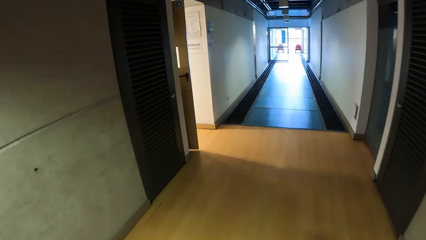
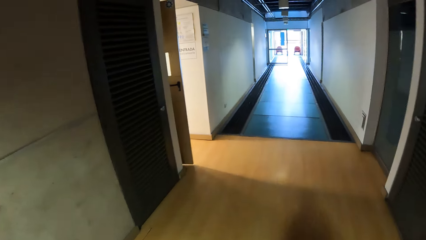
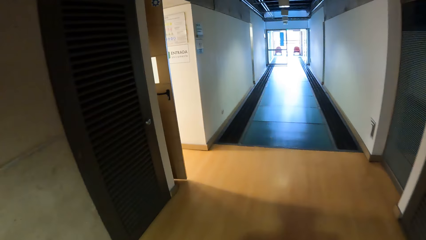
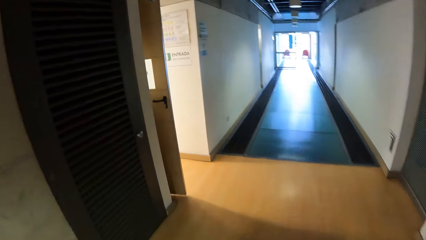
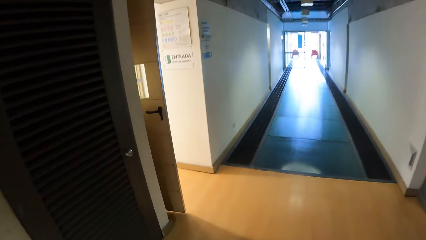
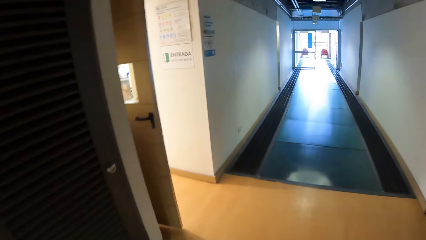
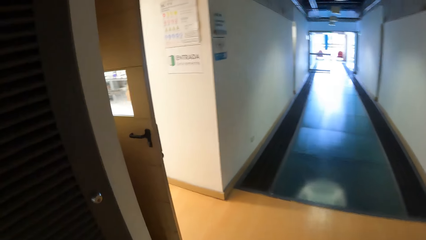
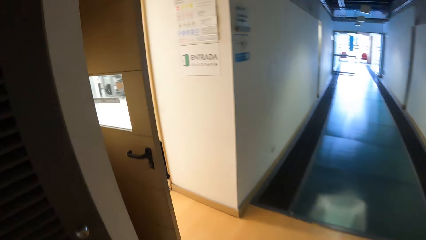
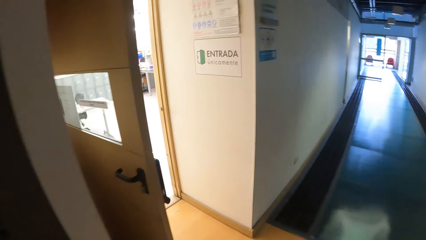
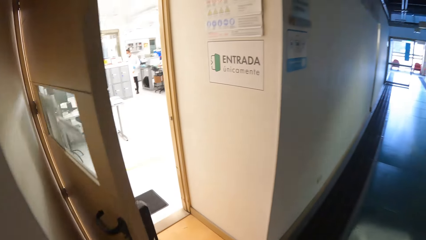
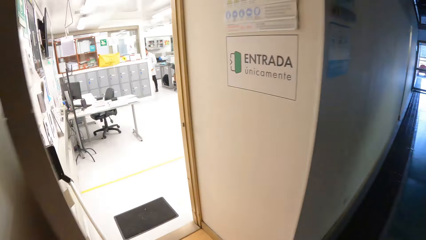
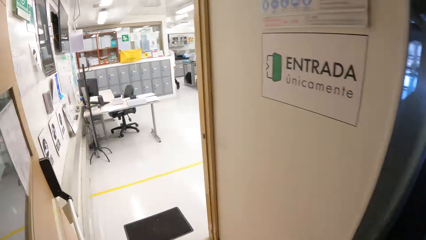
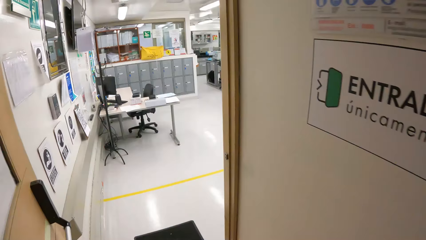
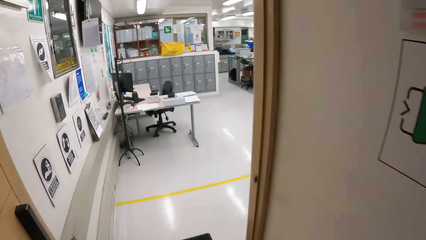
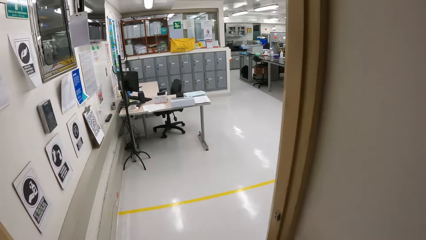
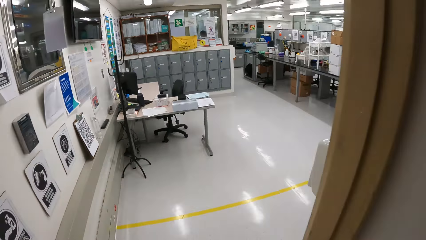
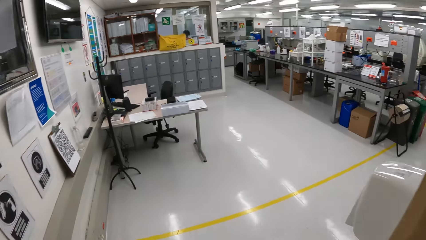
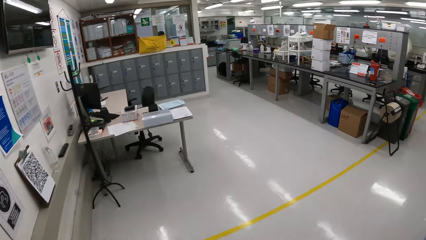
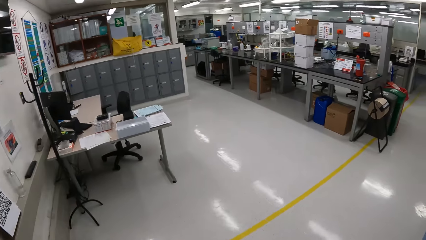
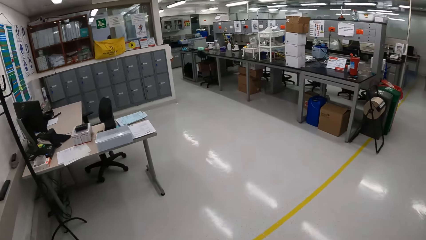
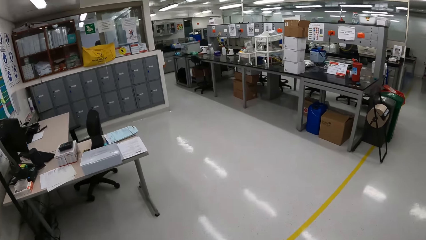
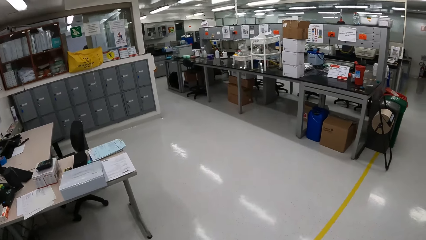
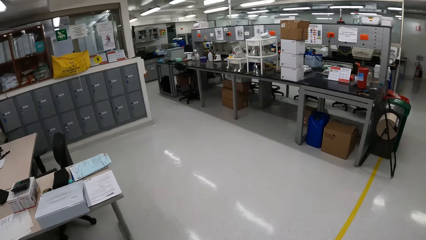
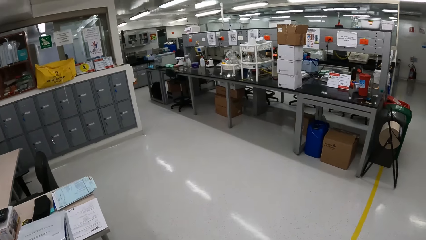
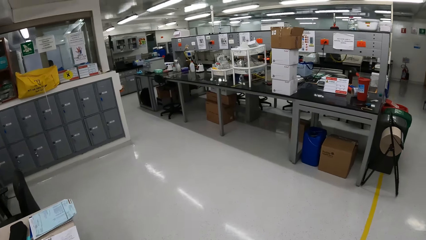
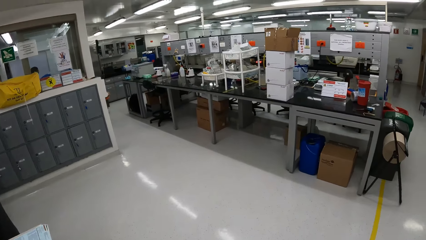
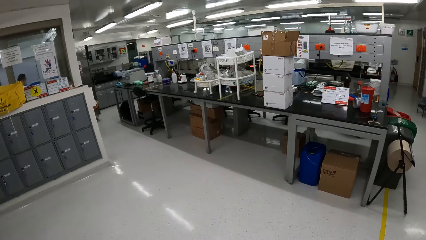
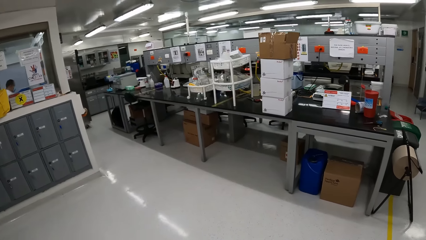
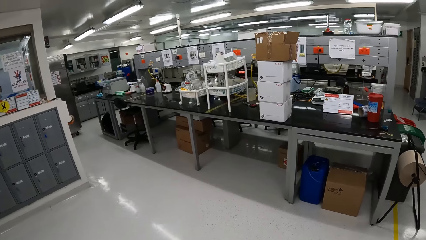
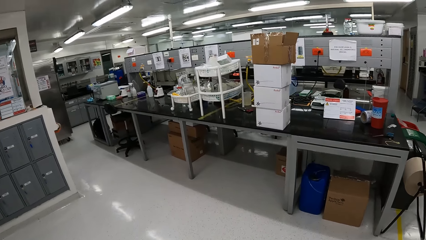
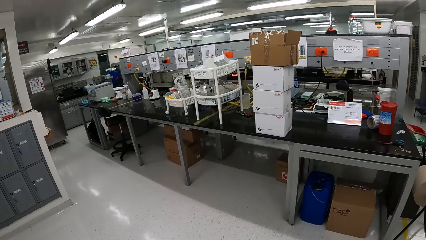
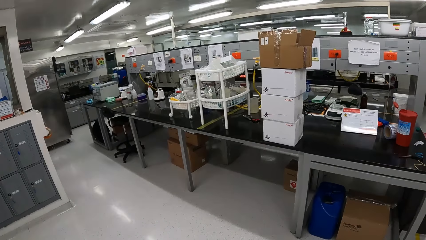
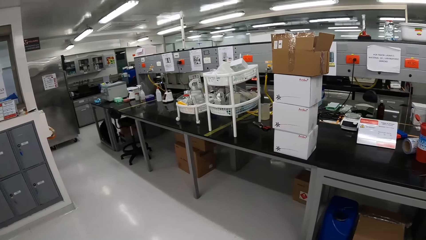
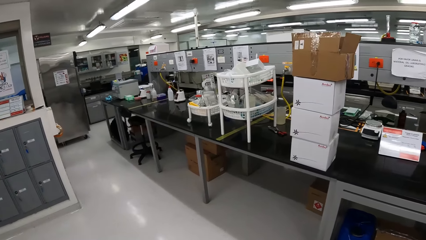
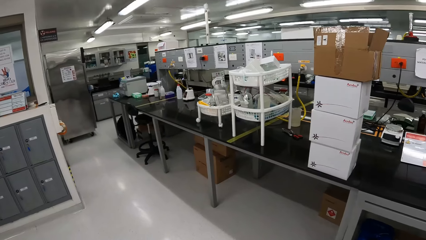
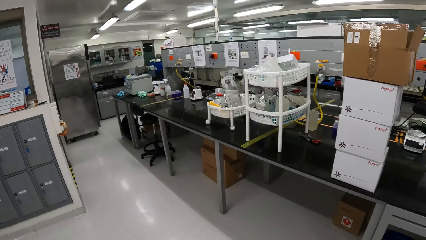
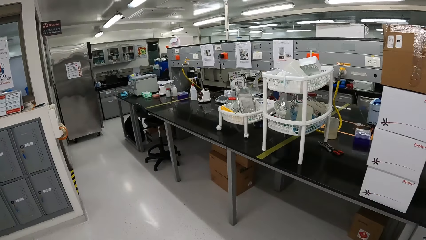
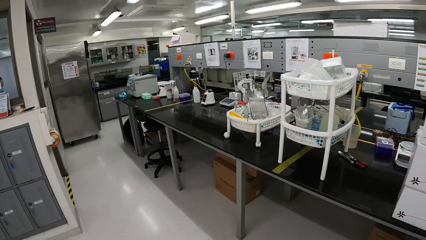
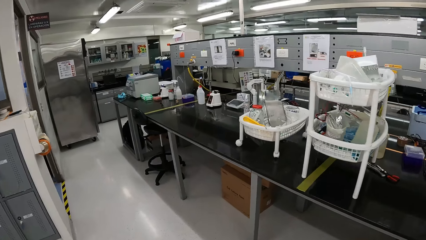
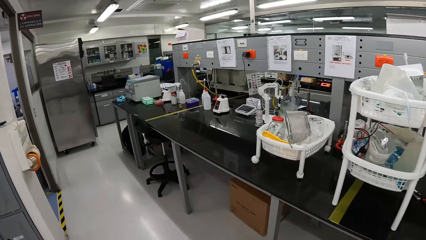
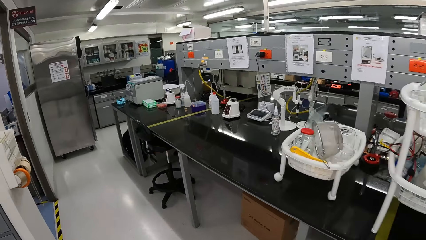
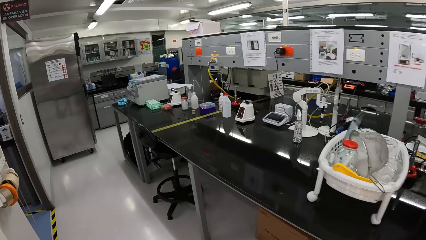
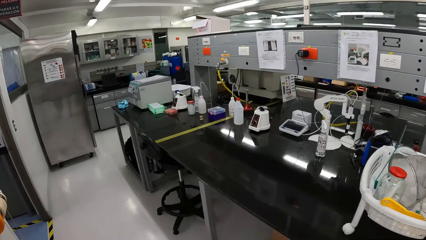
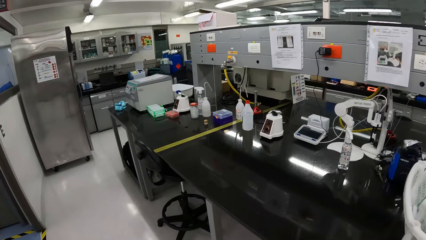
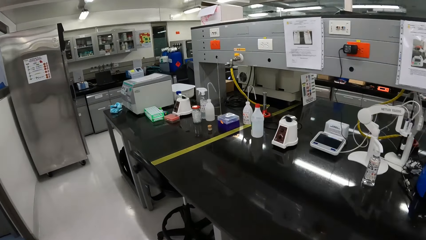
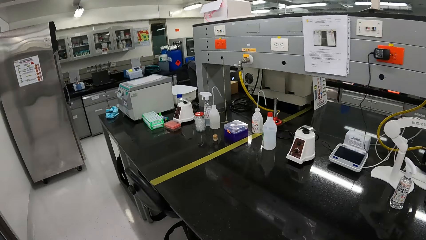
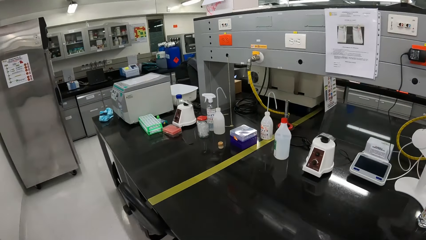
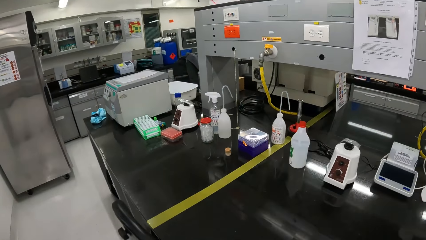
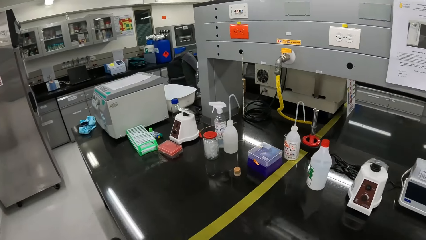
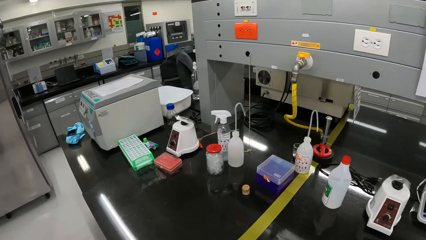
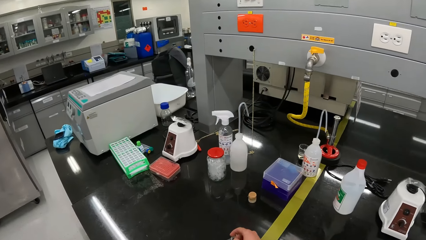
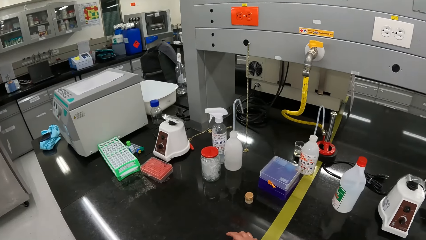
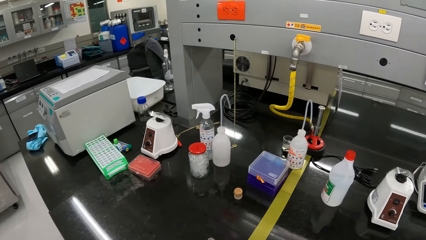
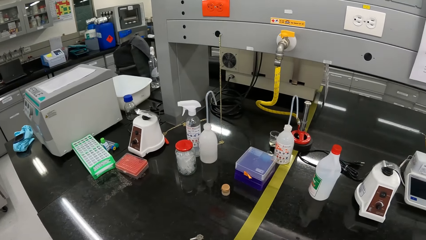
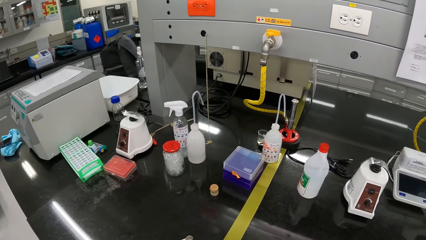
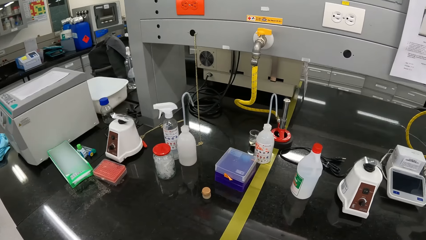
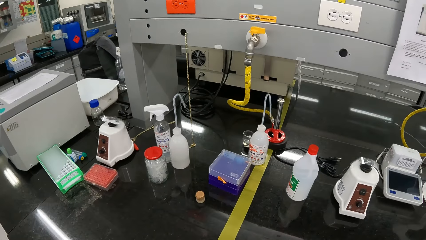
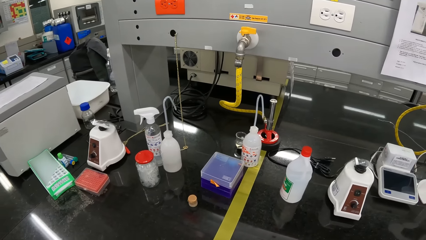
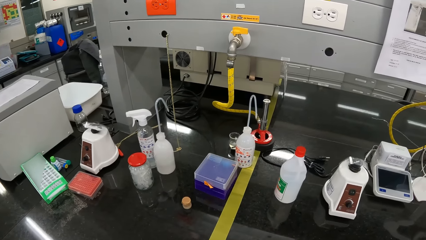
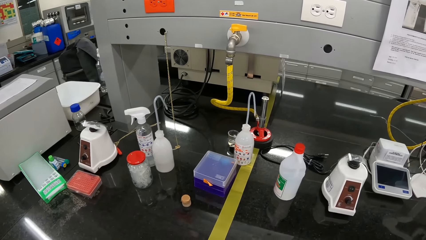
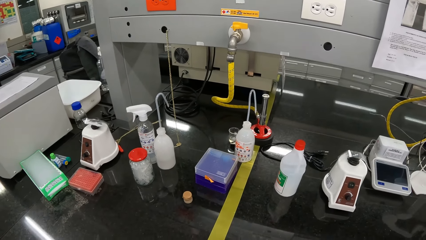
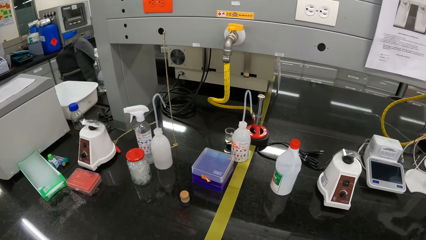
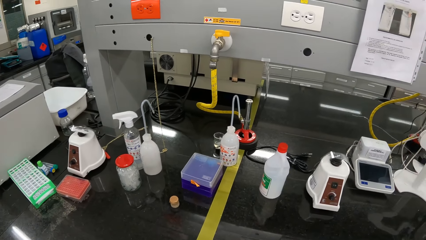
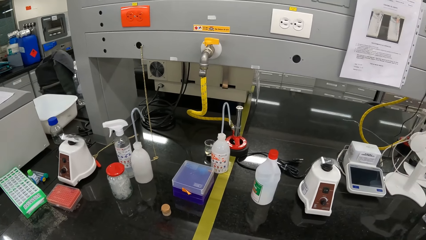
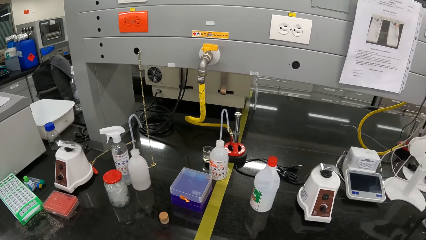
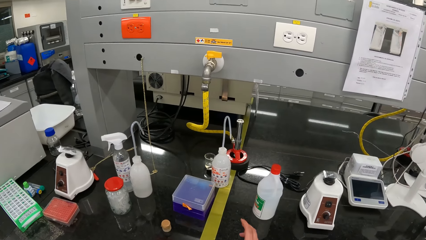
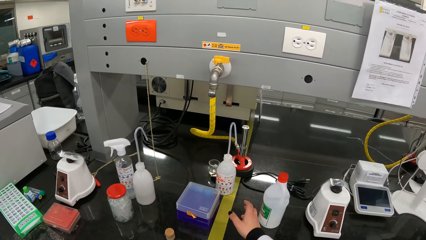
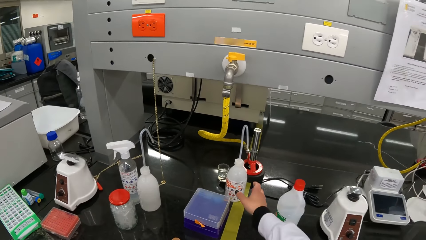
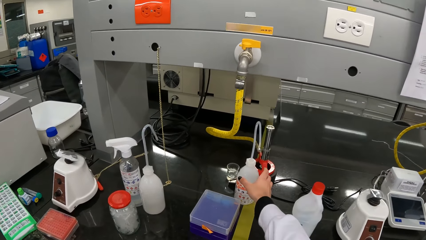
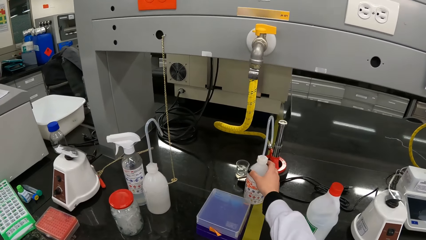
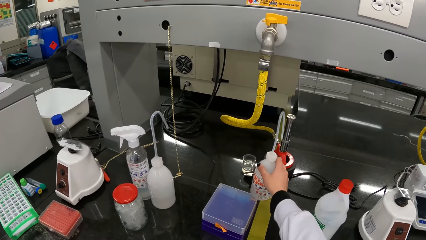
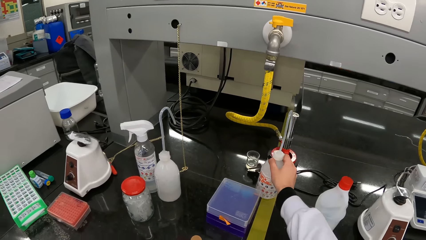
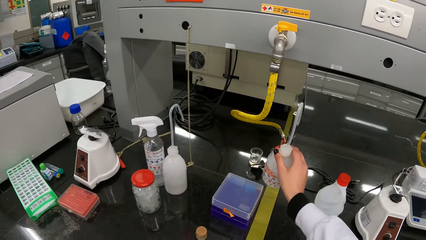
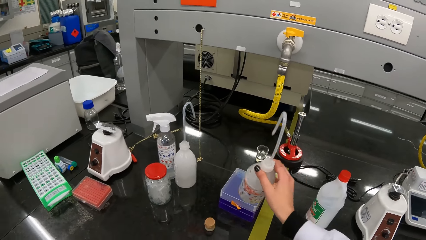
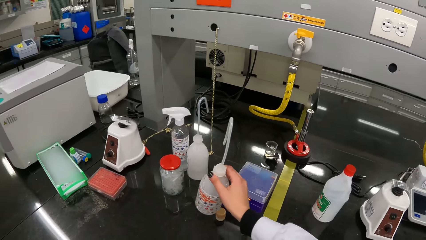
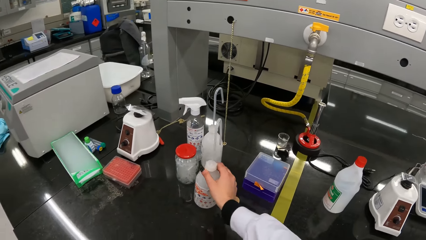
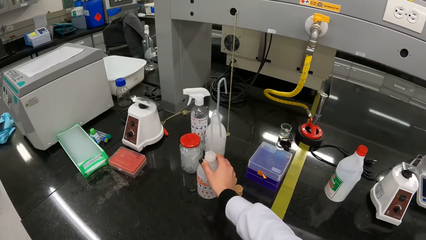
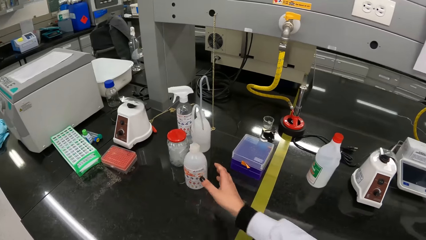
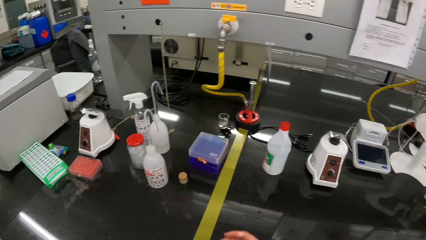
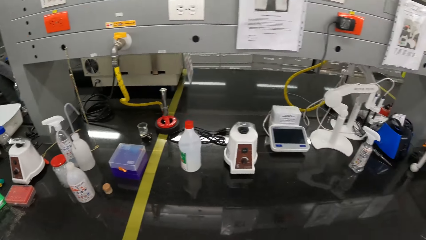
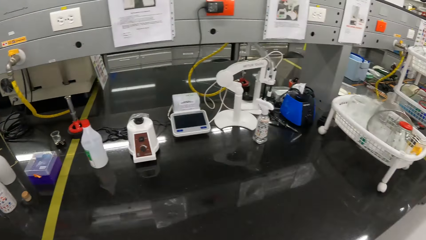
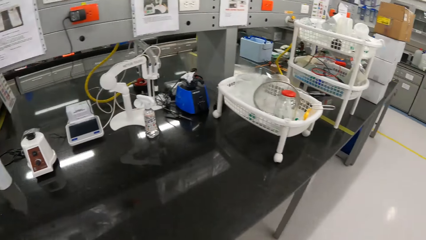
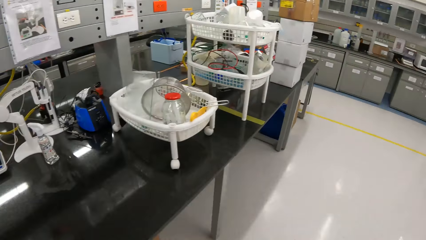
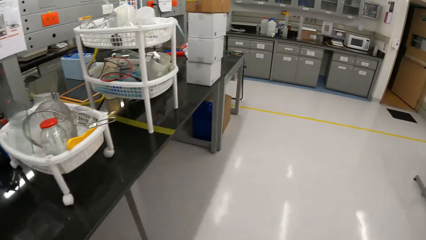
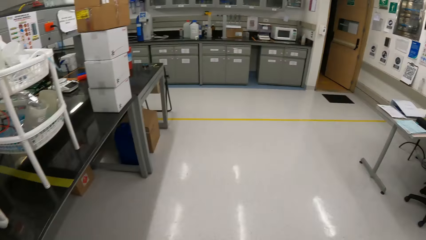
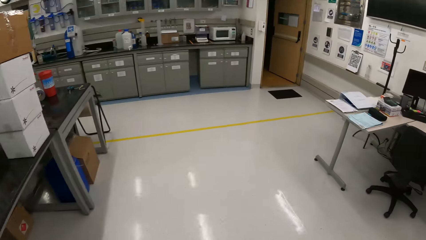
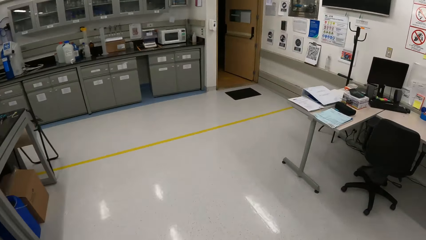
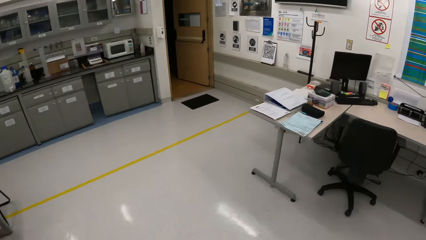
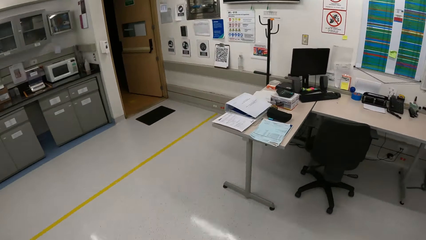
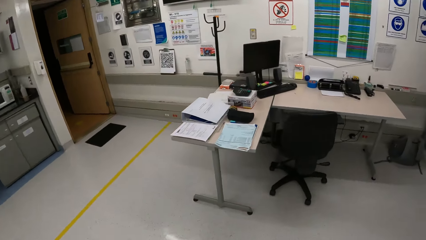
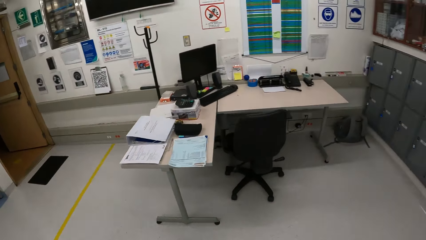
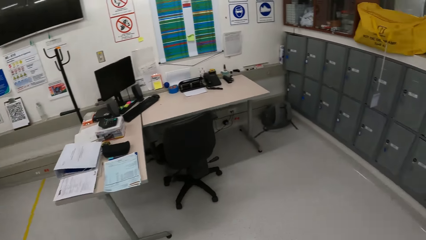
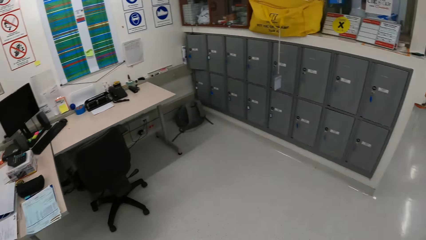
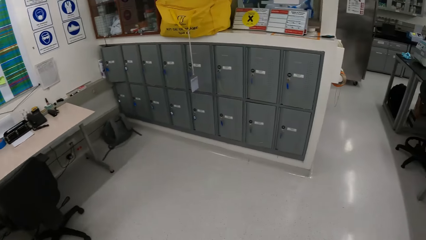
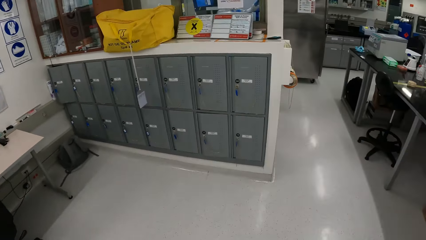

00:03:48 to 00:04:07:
The camera wearer walks into a laboratory. They place a key on a countertop with his right hand. They stop at the counter, pick a wash bottle from the countertop with her right hand, and place the wash bottle in her right hand on the countertop. They walk around the laboratory.
